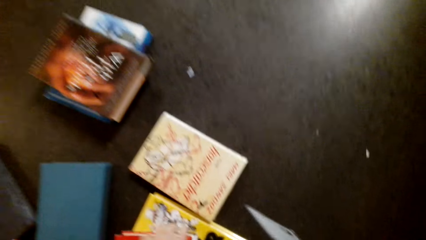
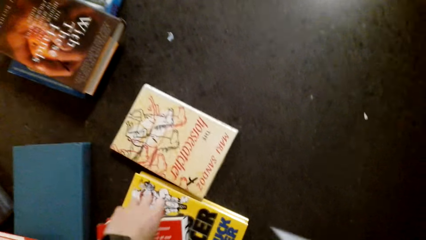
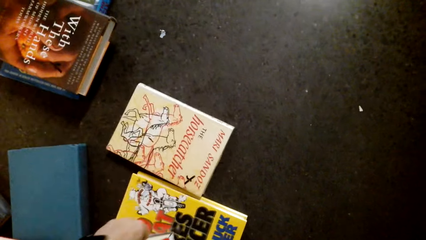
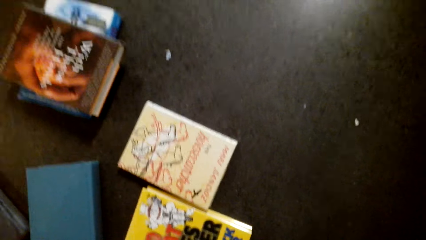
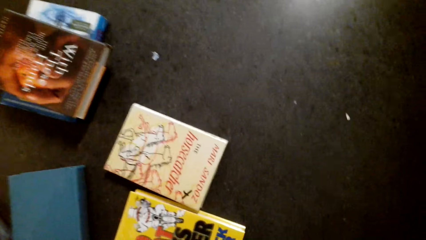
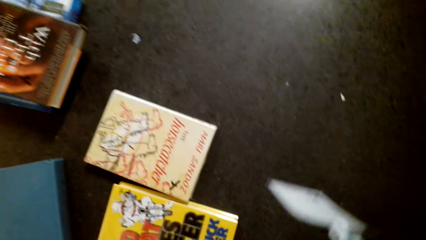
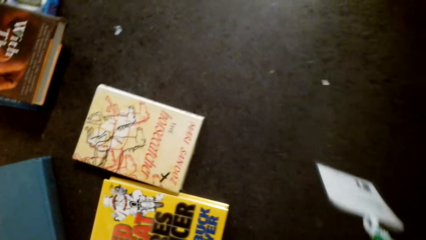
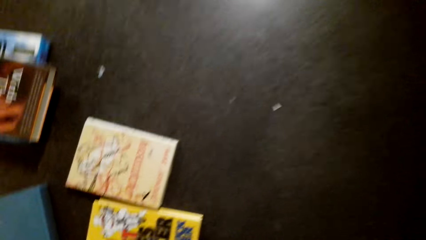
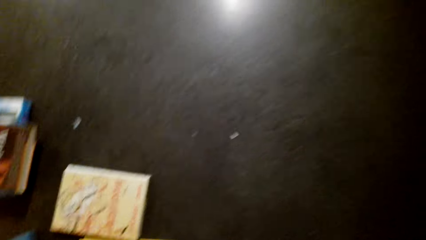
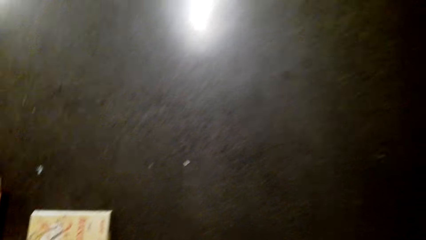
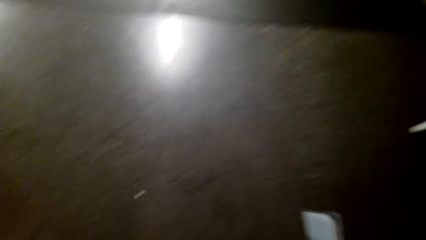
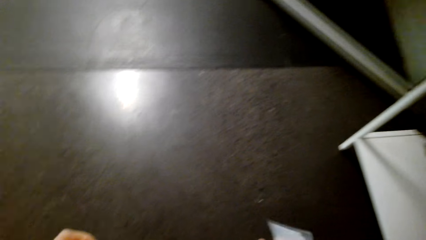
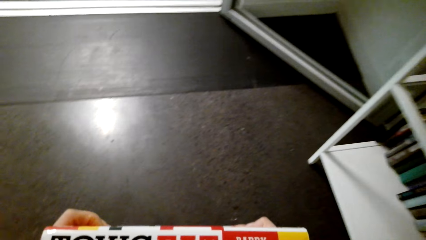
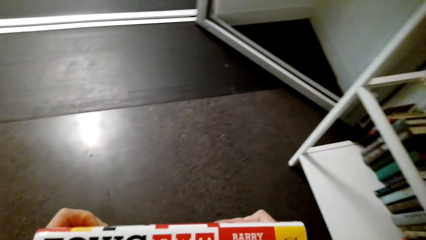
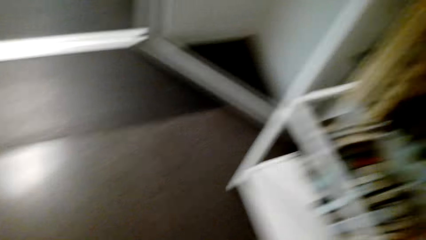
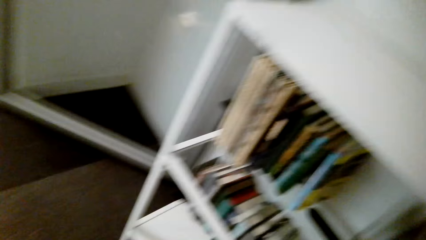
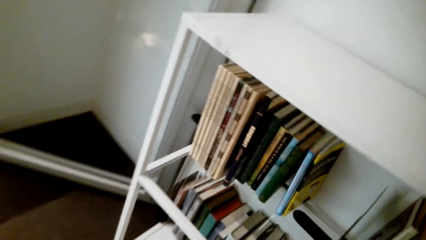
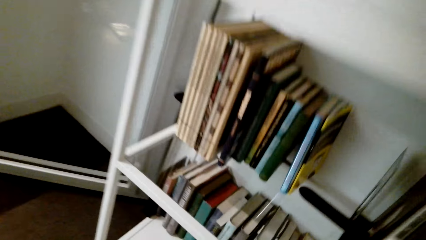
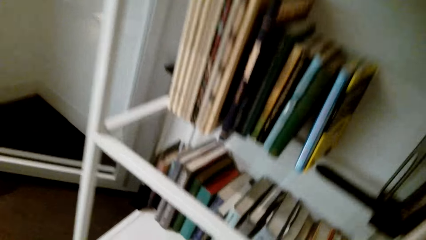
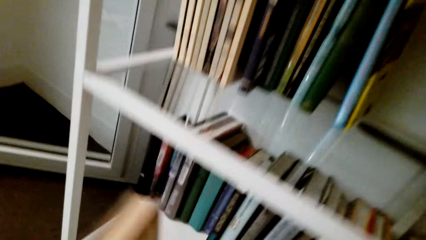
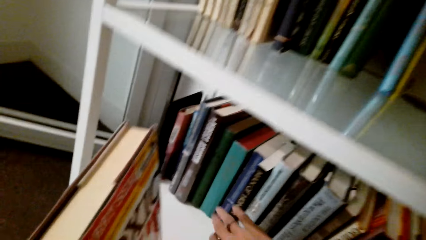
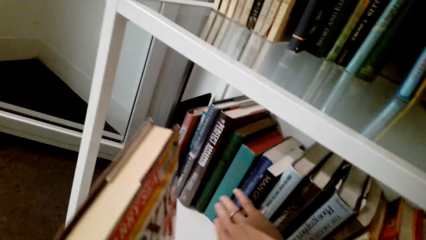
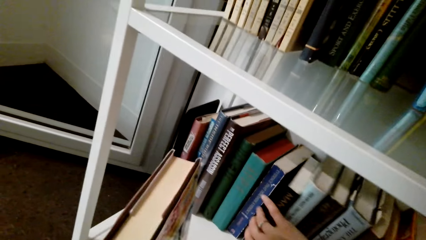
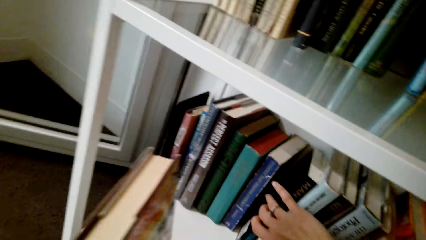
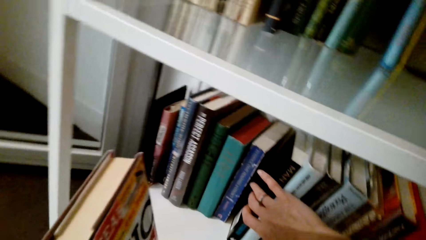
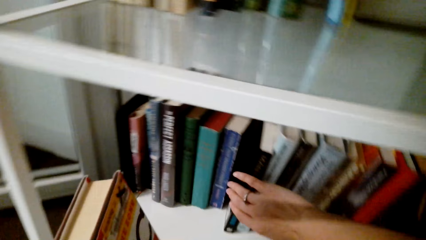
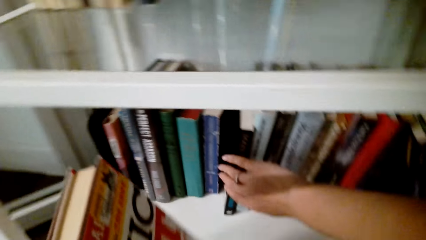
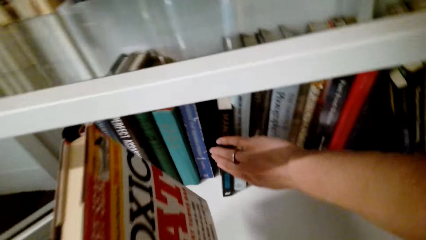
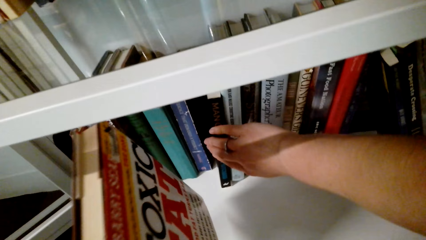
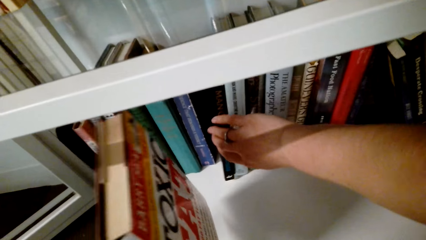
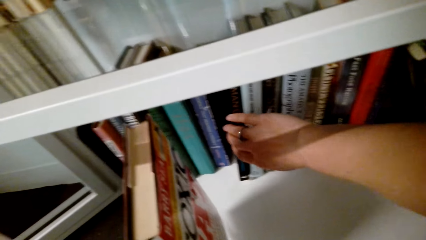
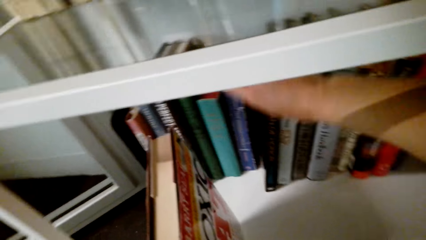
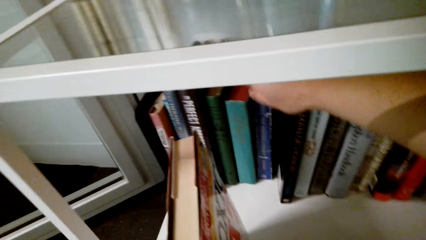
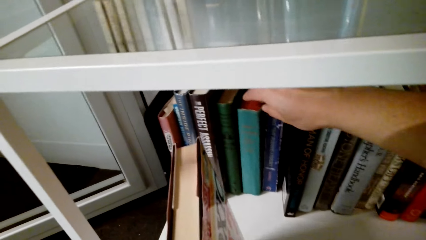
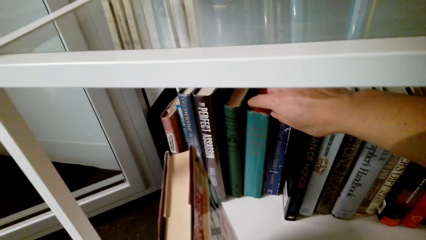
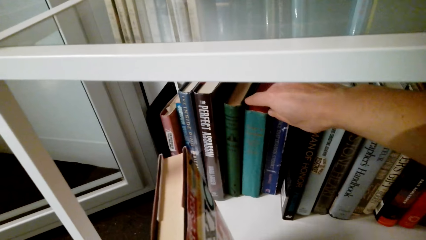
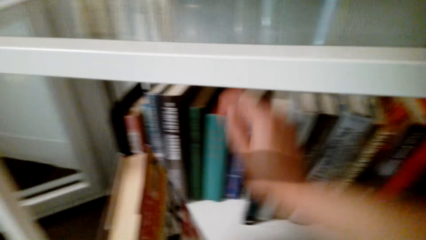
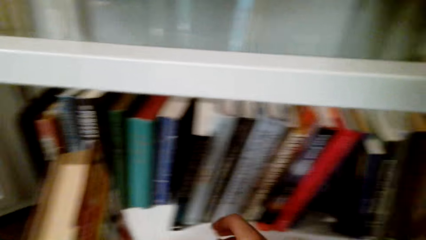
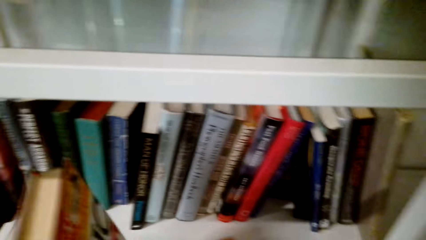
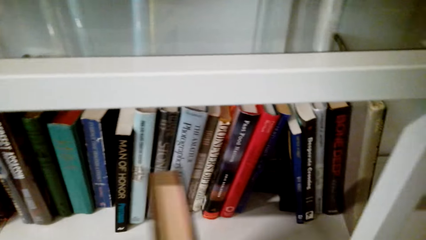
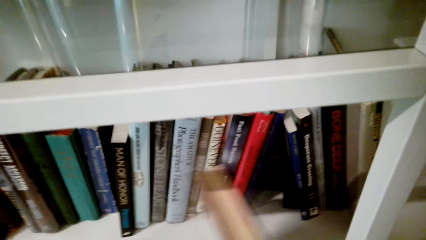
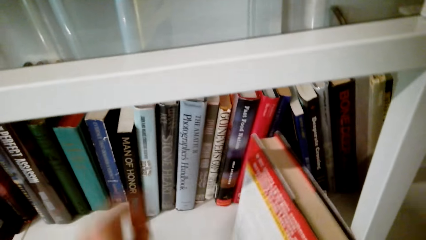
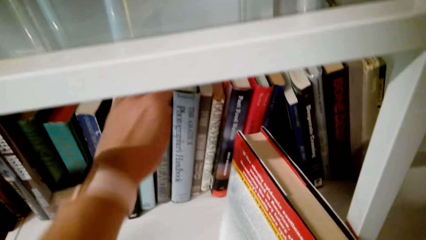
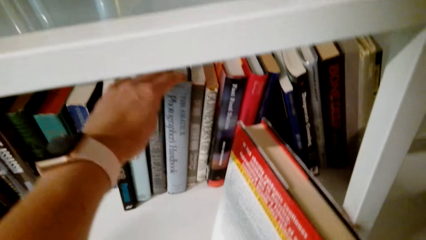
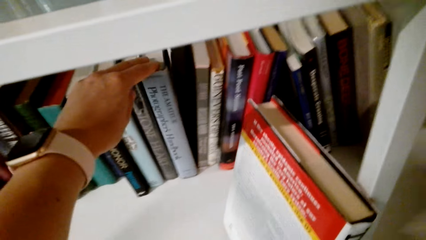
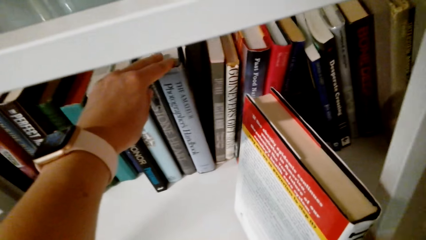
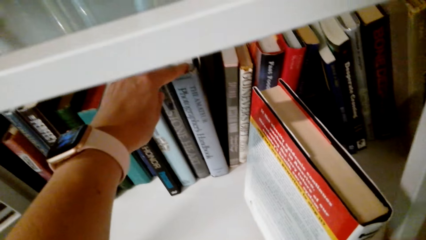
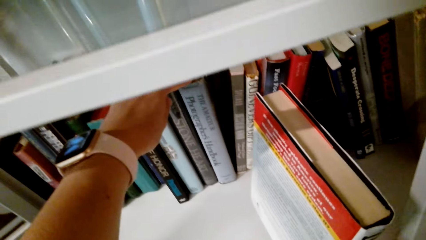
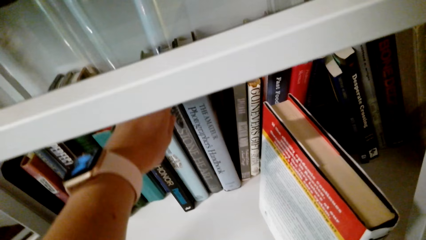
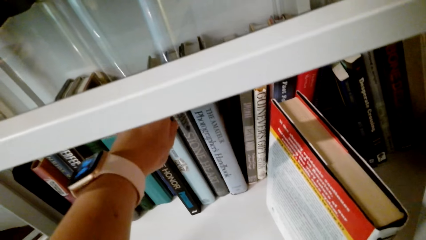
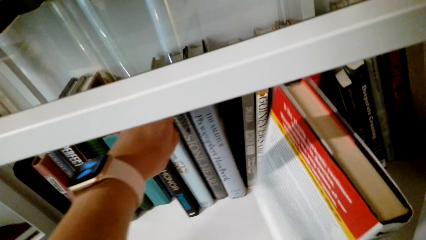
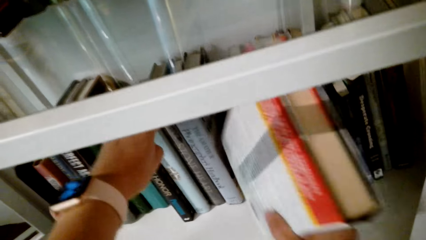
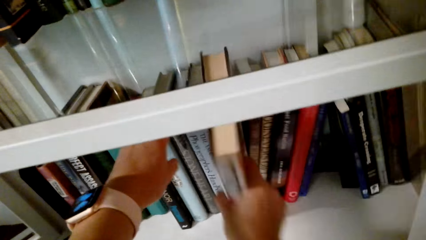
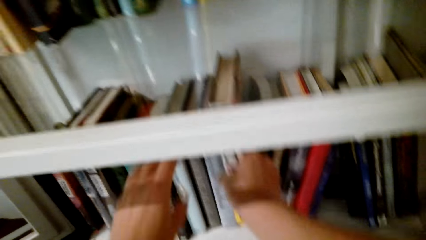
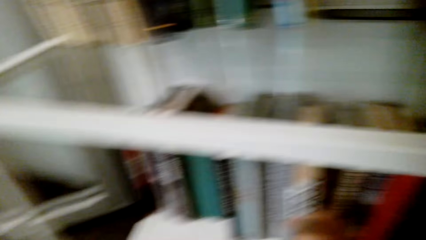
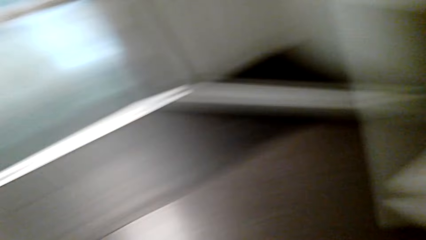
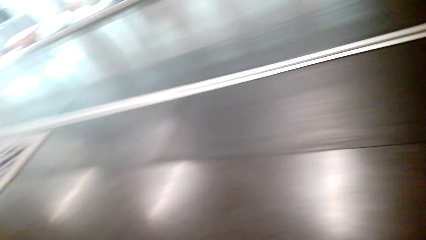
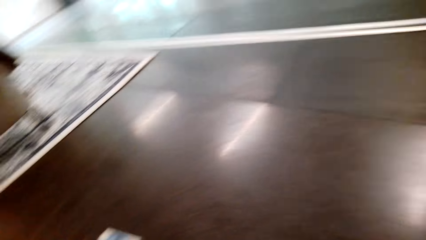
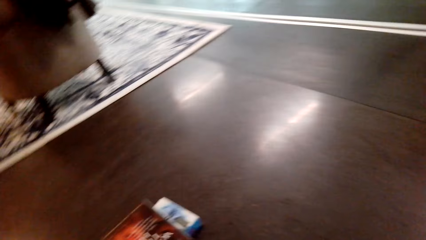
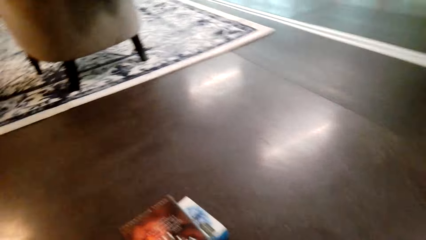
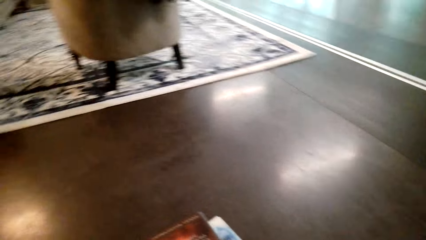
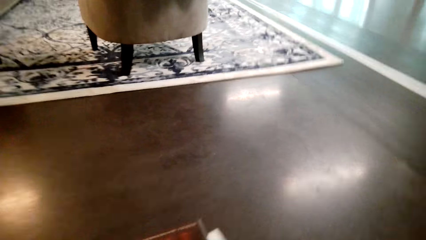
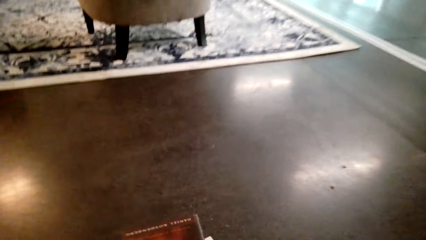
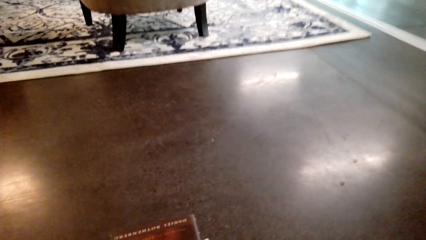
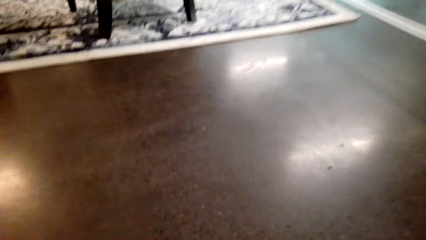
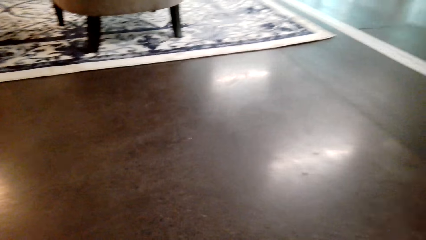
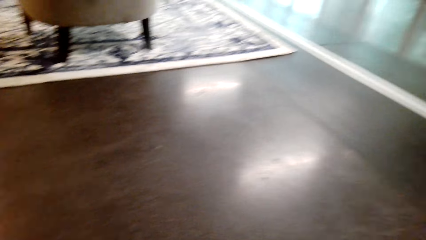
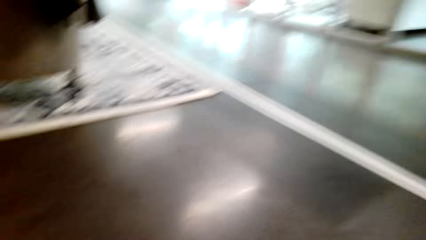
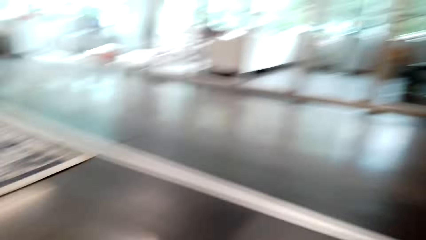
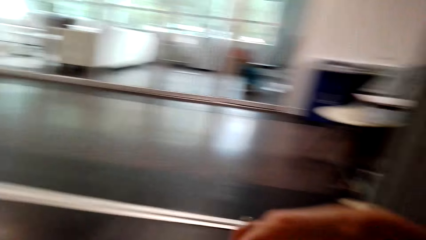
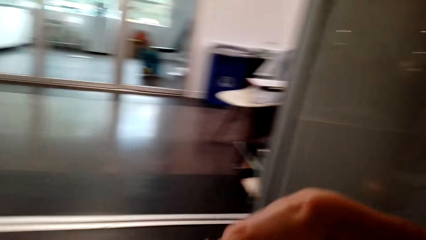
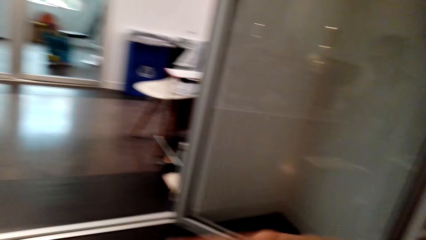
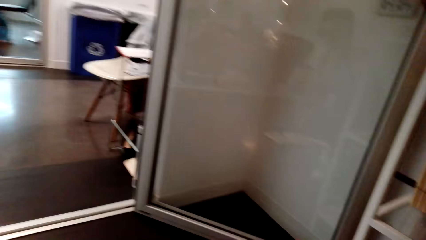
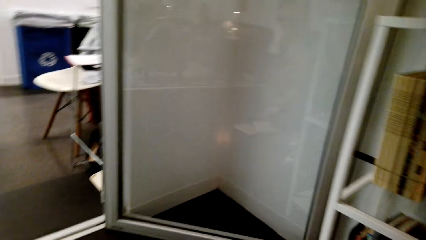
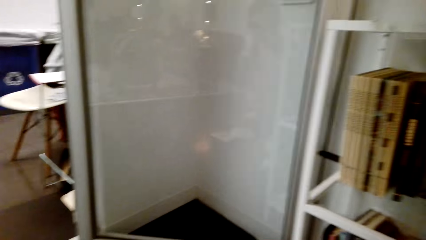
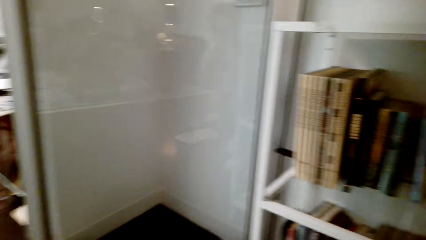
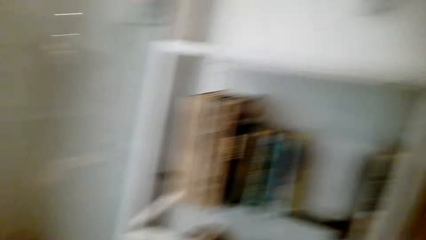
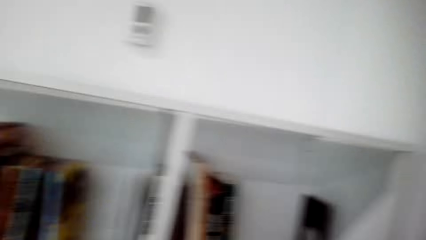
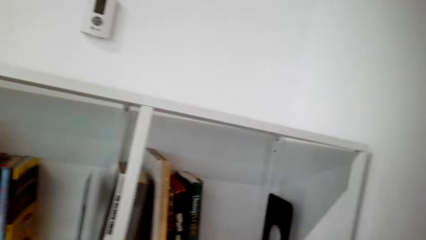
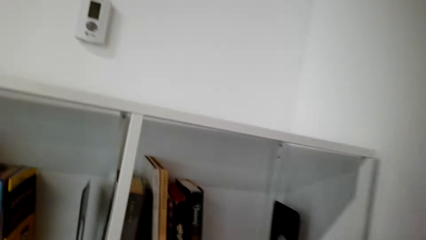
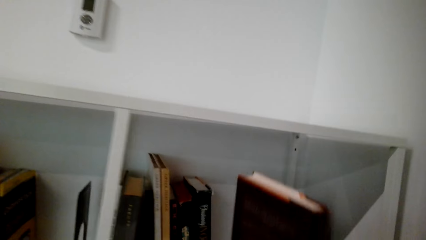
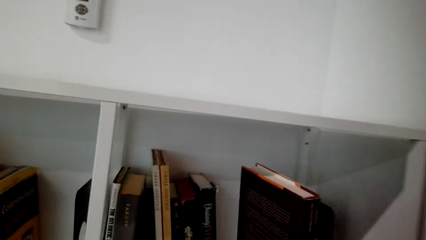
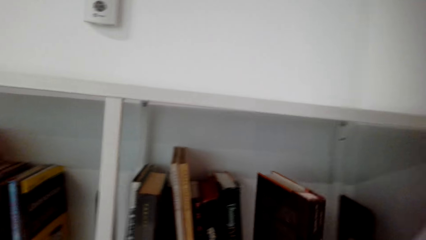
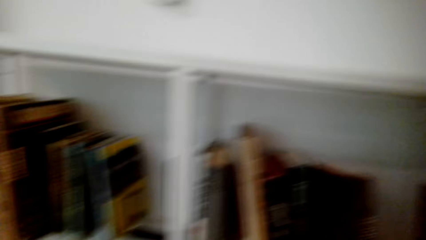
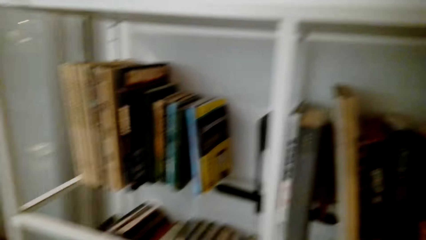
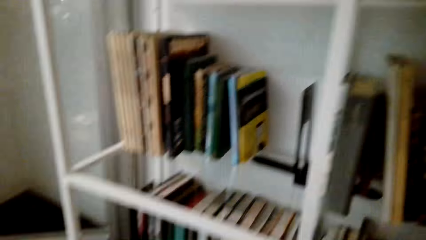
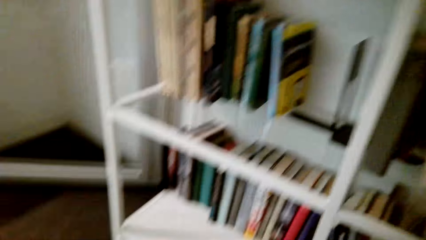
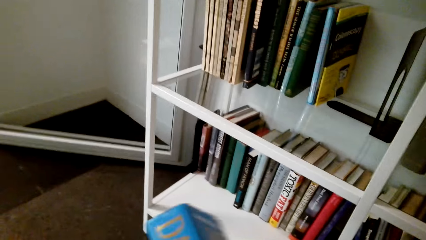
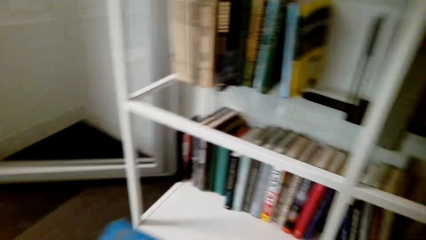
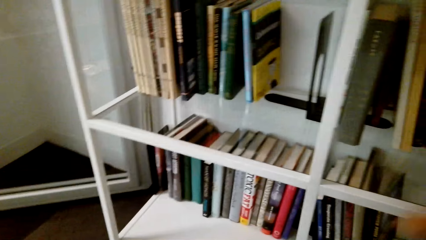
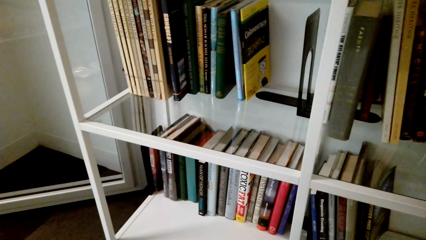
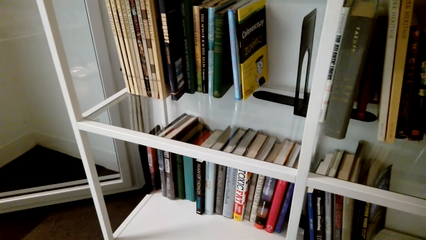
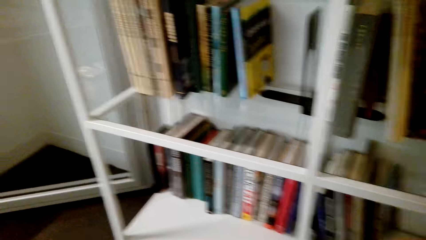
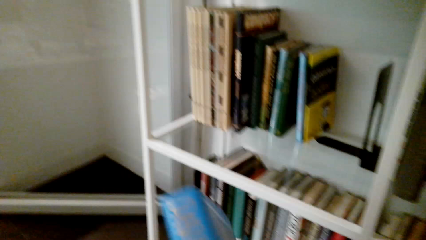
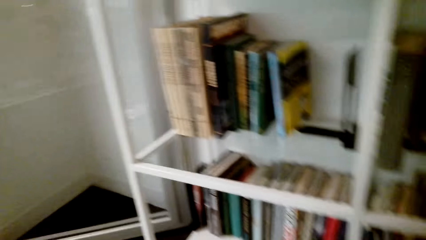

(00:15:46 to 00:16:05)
The camera wearer picks up the book. They put the book on the shelf. They open between the books on the bookshelf. They insert the book between other books. They look around. They put the book on the shelf.
